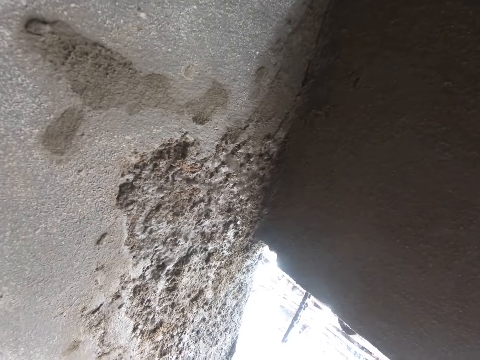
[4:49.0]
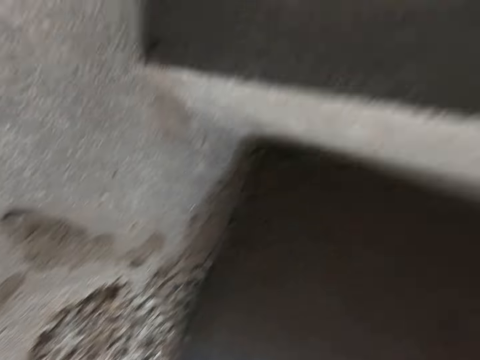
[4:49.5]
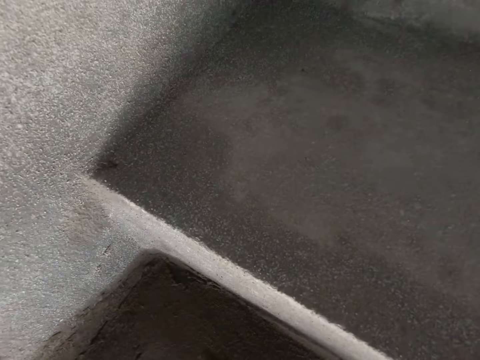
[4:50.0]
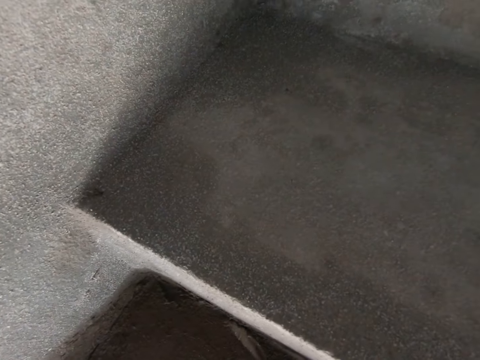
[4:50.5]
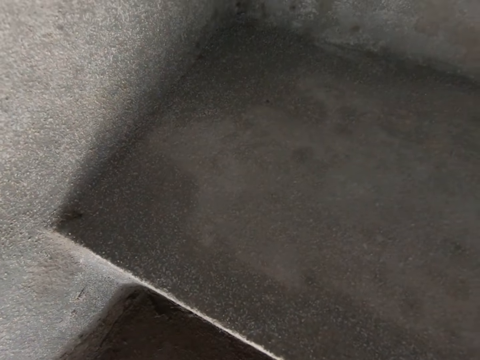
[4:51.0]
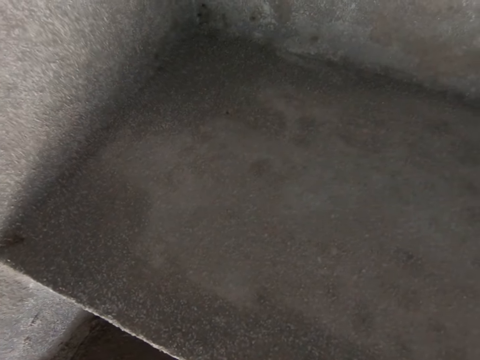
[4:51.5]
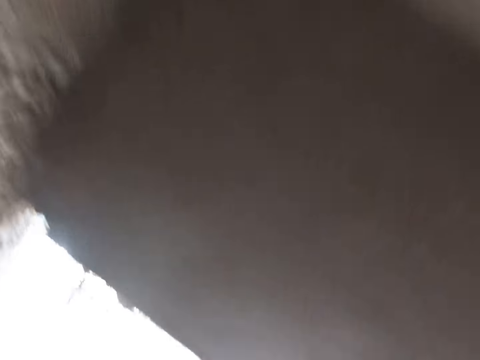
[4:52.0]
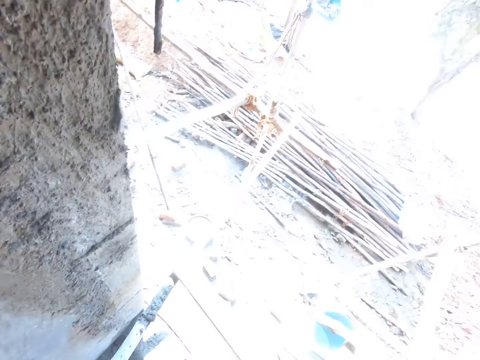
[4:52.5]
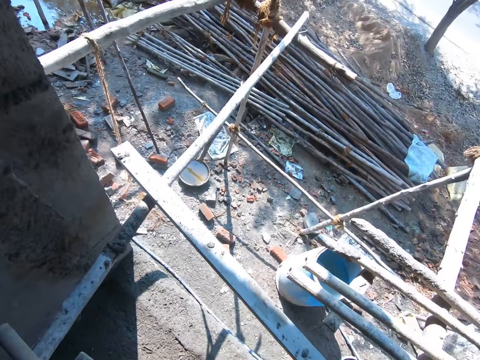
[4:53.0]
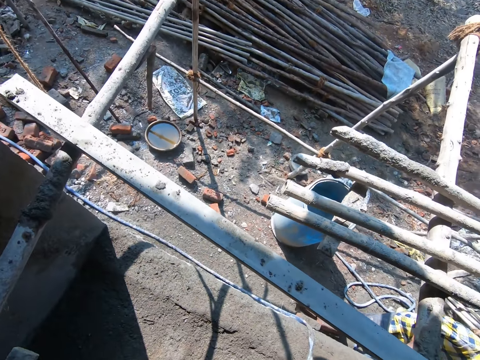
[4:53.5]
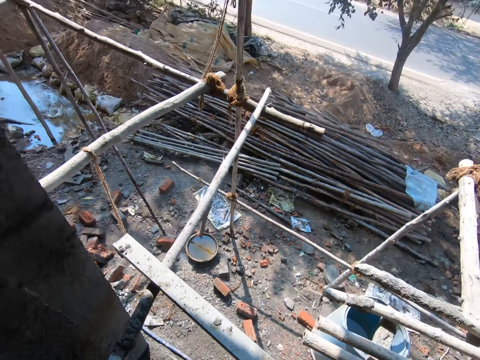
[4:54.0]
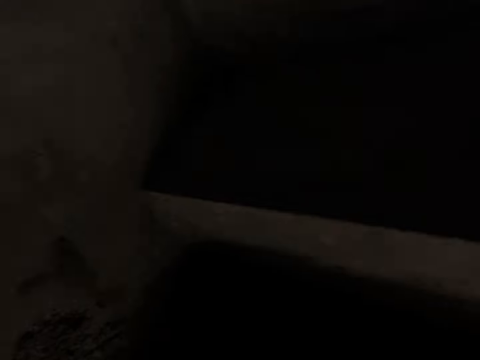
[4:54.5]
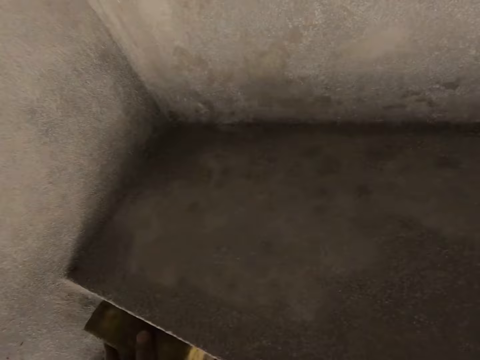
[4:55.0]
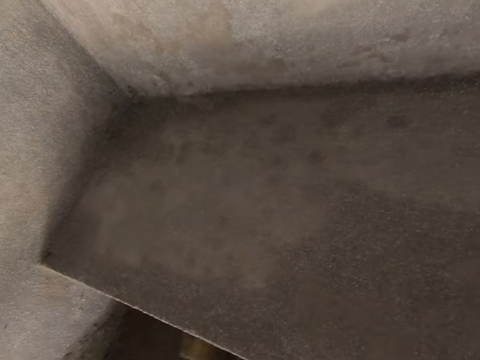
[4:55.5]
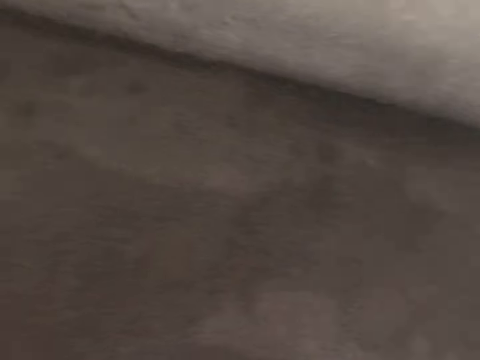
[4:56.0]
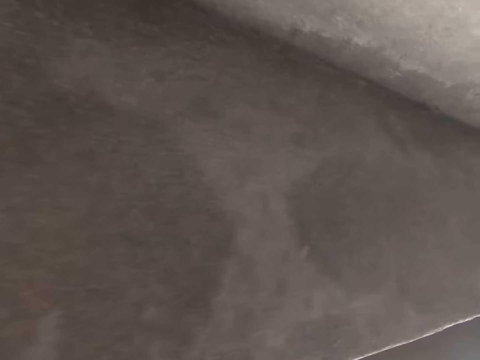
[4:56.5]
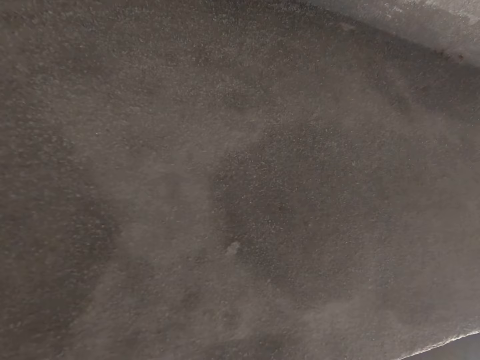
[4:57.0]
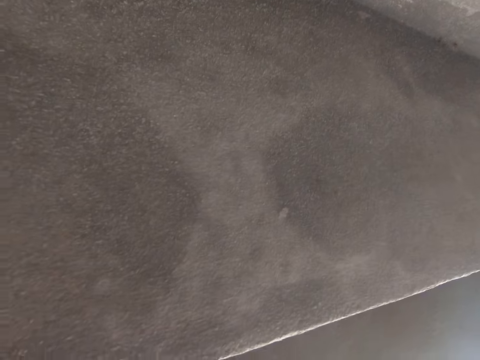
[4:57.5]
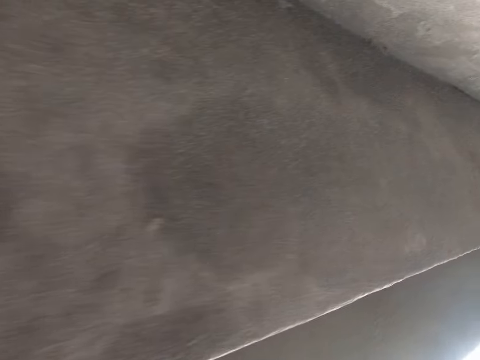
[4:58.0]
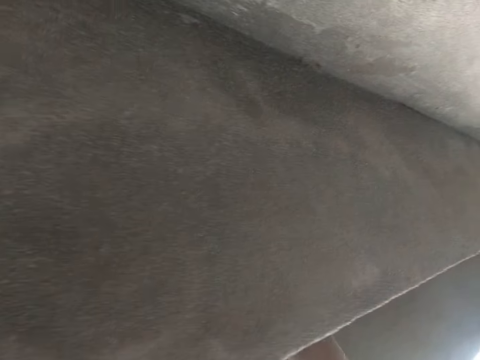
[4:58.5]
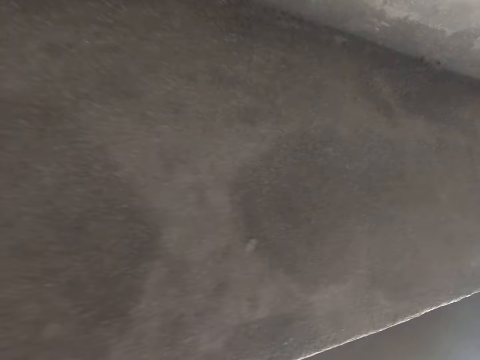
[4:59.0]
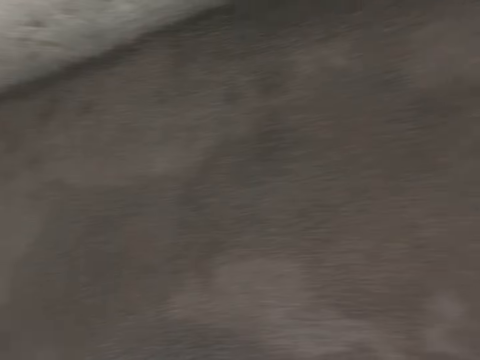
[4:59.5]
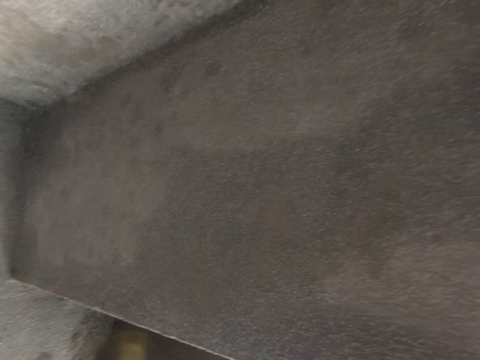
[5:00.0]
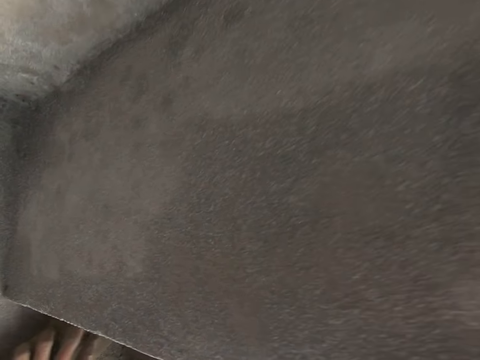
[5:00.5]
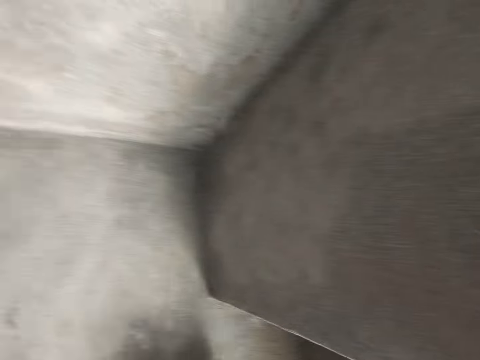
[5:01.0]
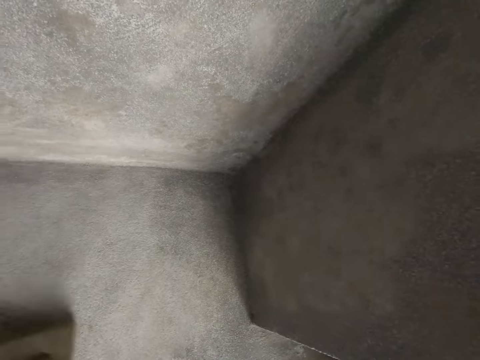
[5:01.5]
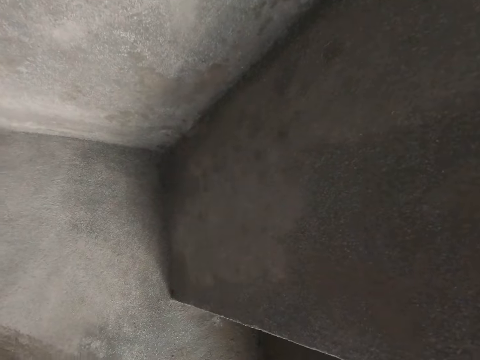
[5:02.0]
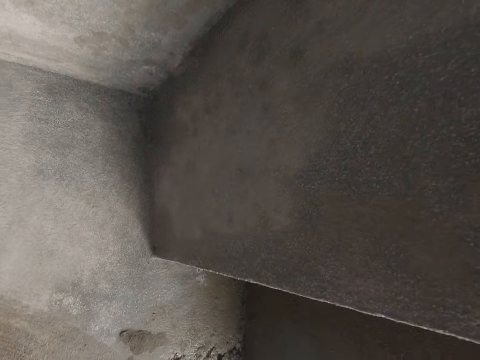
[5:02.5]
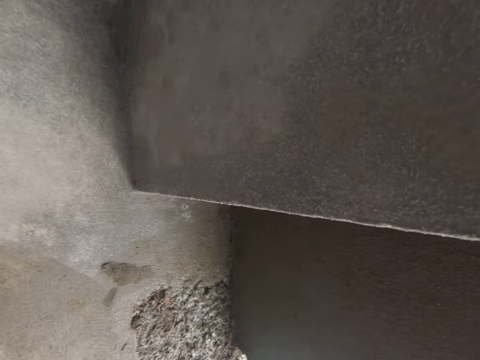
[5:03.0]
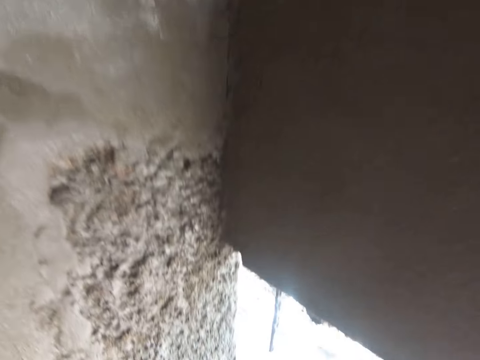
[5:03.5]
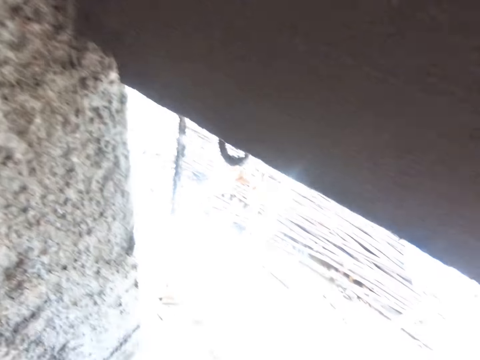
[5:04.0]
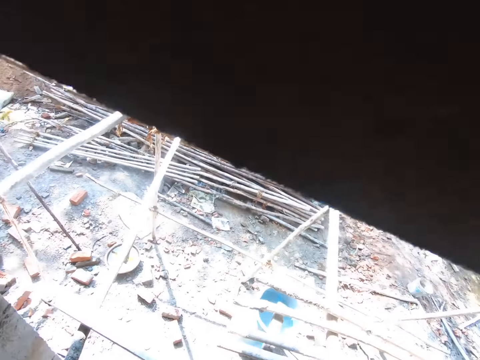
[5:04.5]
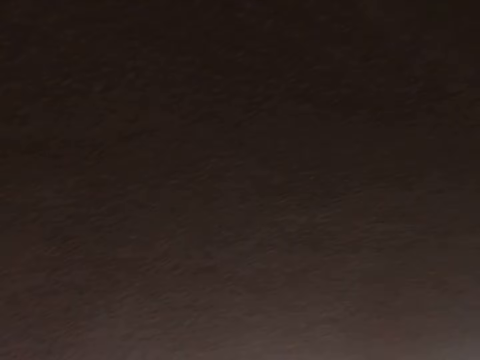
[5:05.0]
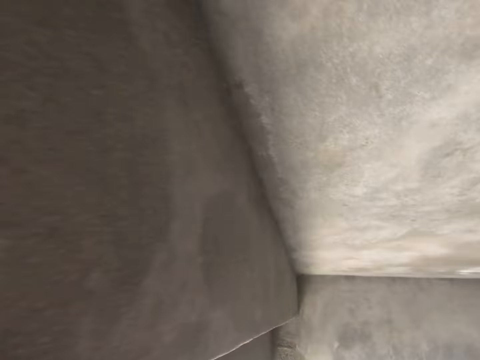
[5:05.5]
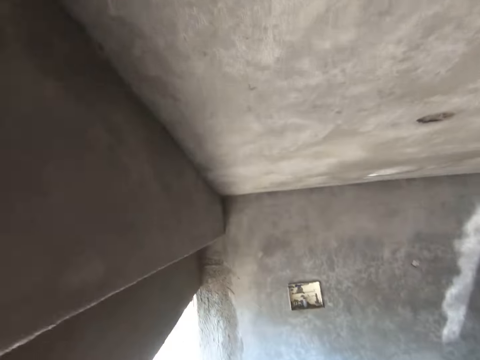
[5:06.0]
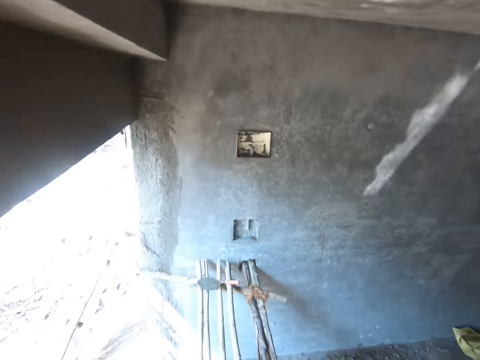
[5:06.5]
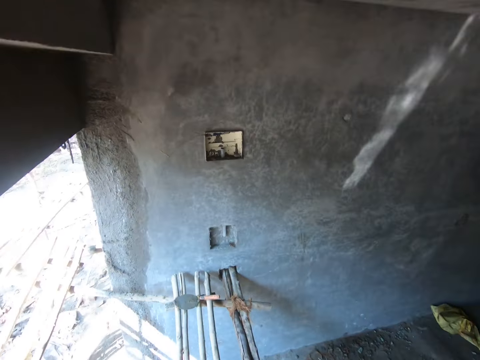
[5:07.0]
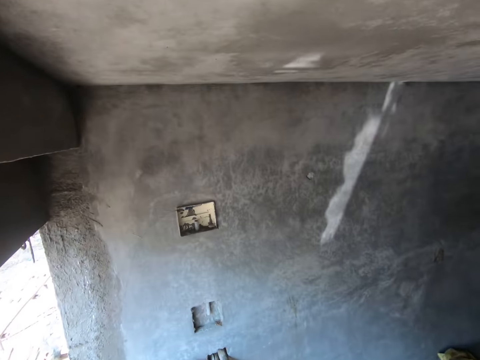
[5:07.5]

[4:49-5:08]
The camera wearer plasters cement on the wall. A person interacts with the camera wearer. The camera wearer looks around. They look around again. They interact with the person. They plaster cement on the wall. They look around.

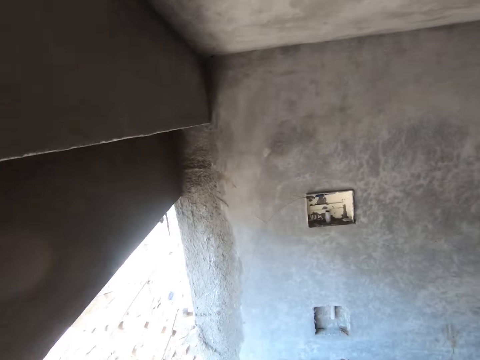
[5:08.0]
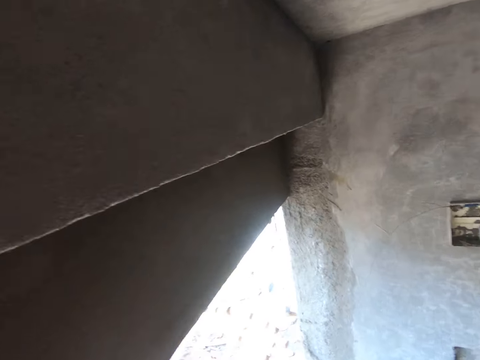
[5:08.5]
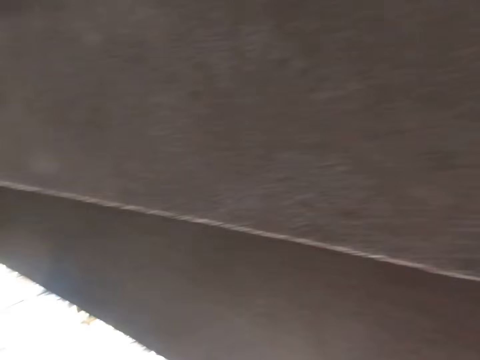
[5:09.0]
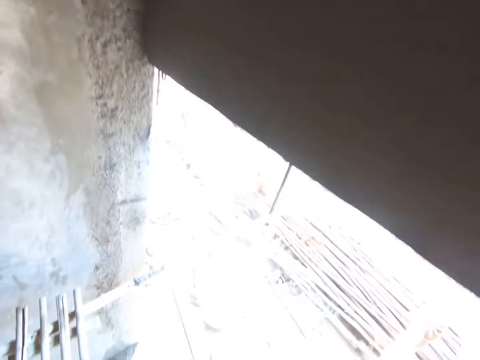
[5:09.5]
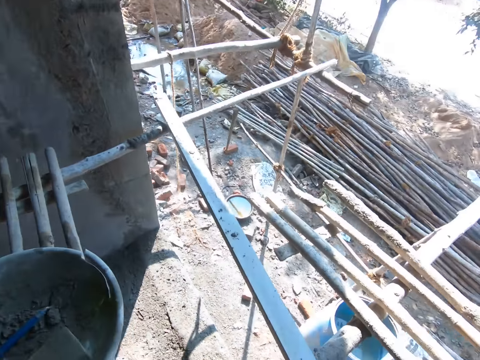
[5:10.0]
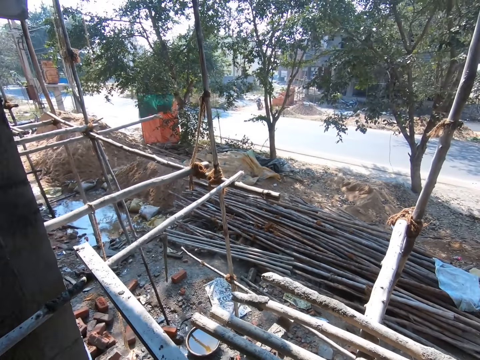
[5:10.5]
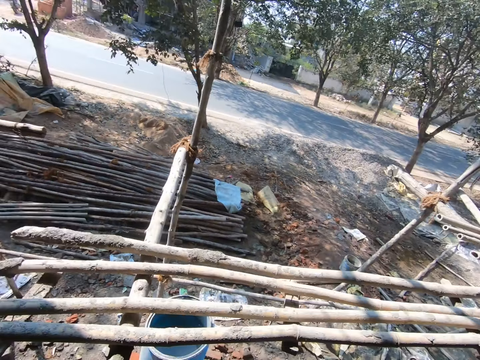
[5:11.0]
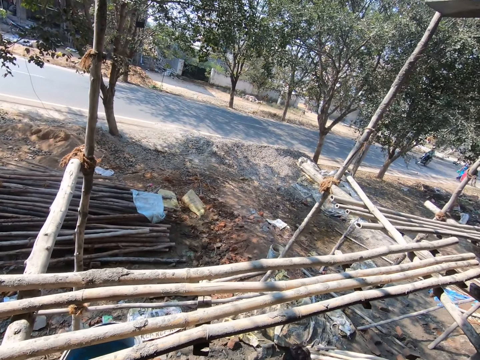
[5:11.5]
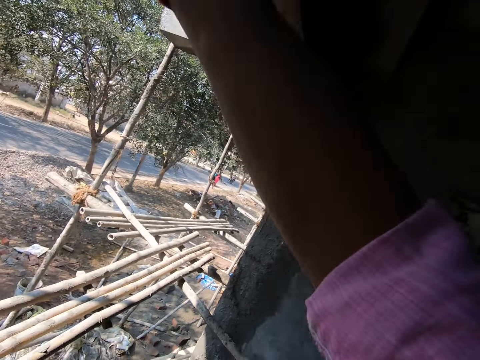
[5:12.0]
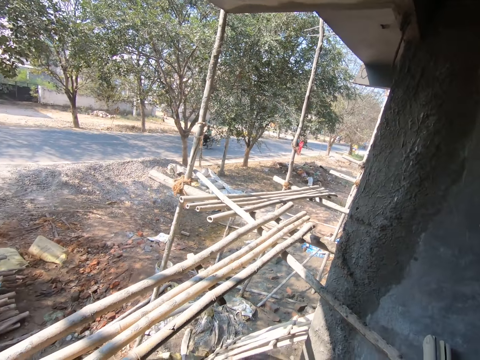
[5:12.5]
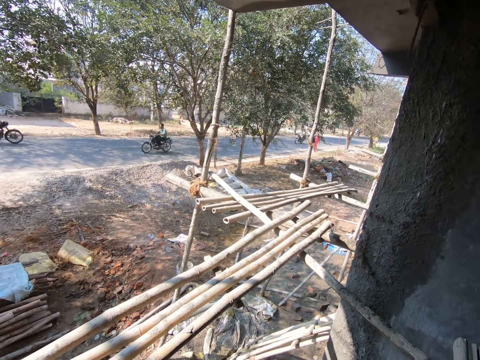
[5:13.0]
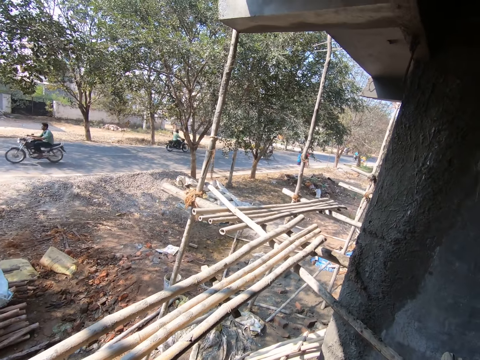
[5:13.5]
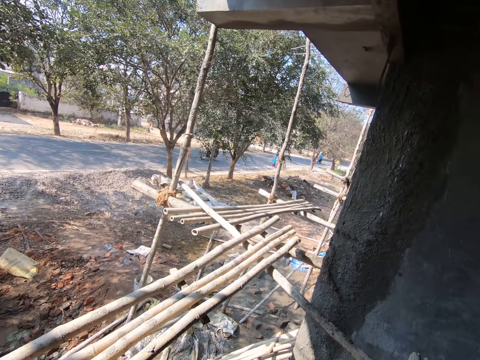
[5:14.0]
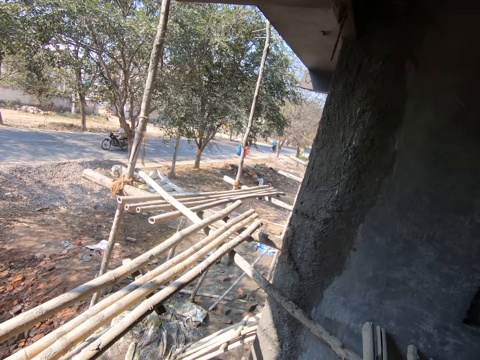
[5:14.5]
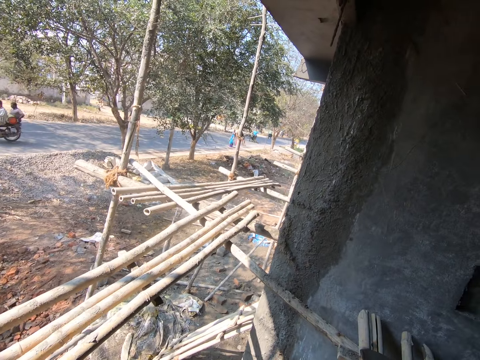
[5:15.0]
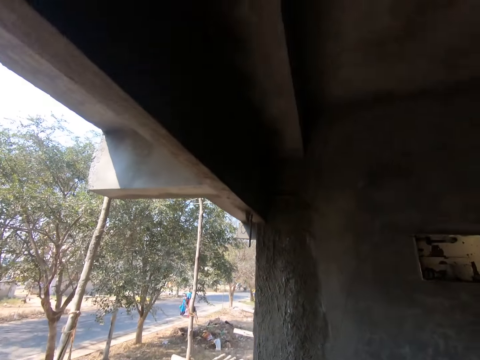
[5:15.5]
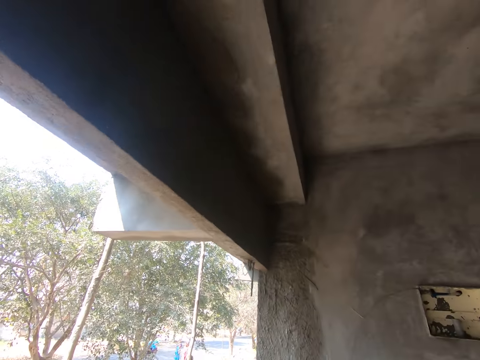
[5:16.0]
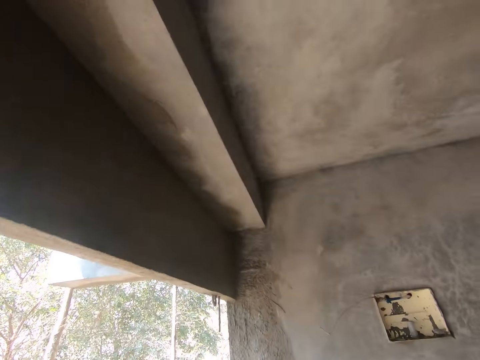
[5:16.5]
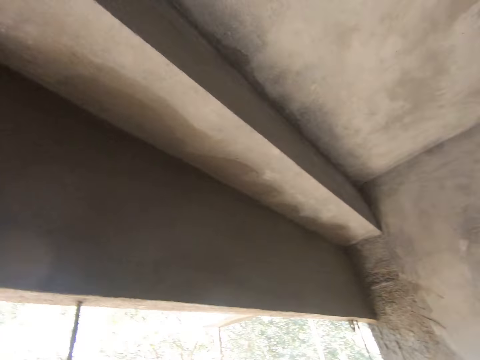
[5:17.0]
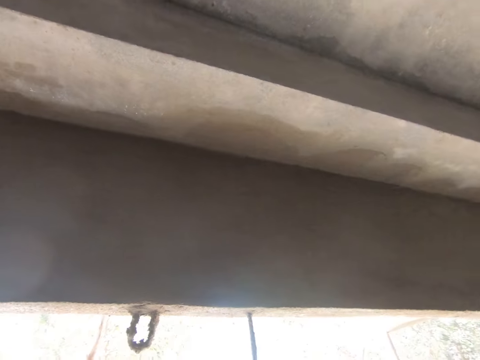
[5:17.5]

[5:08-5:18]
The camera wearer interacts with a person. They look around.
